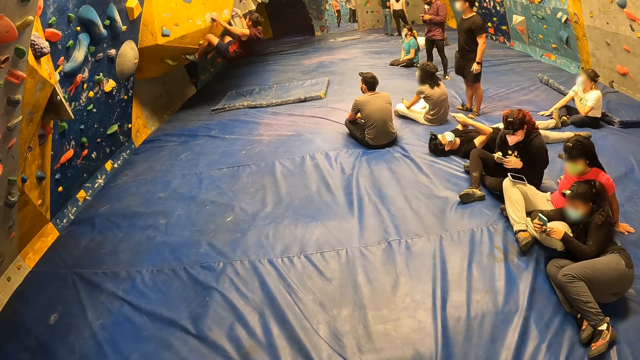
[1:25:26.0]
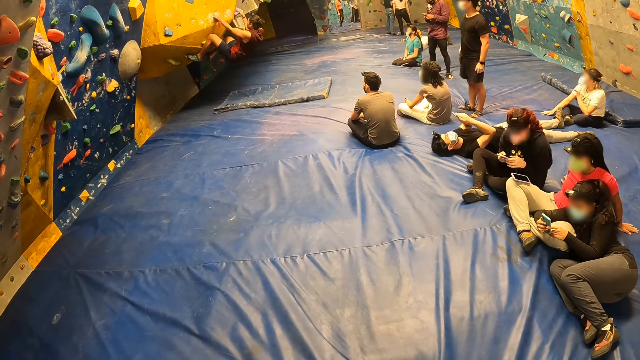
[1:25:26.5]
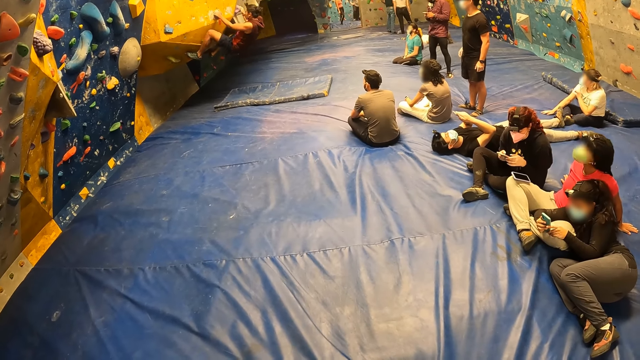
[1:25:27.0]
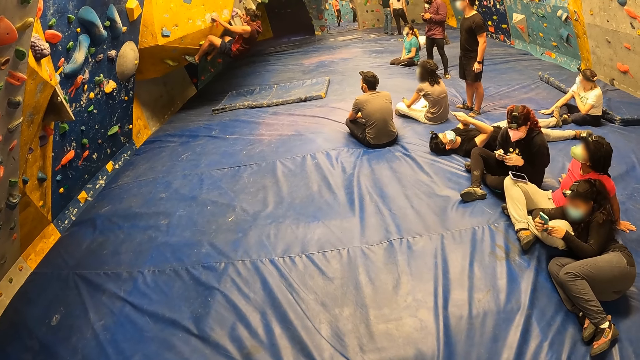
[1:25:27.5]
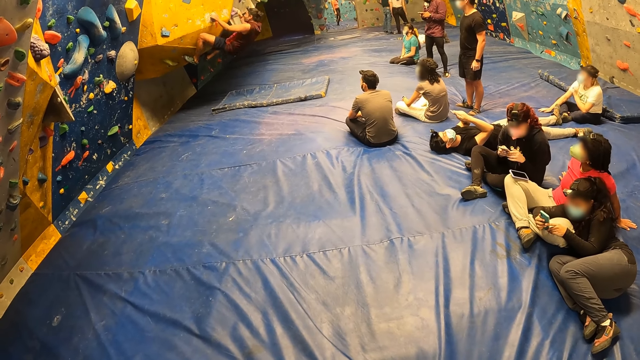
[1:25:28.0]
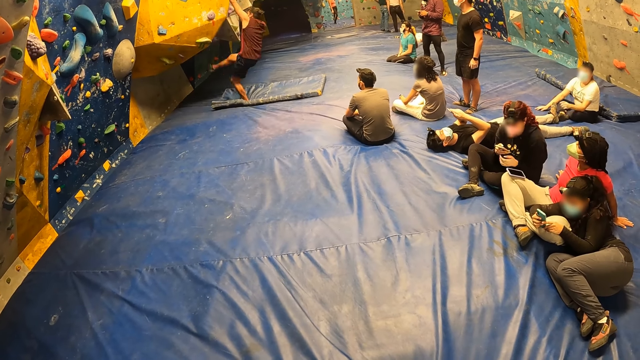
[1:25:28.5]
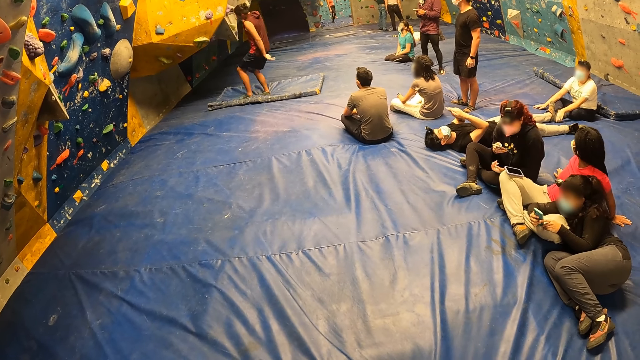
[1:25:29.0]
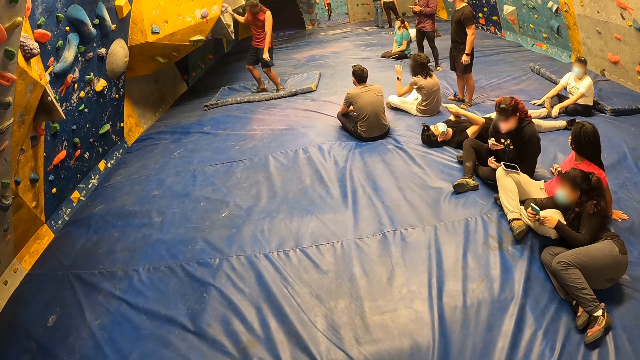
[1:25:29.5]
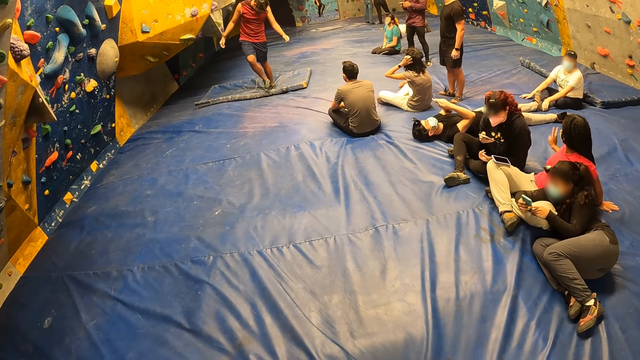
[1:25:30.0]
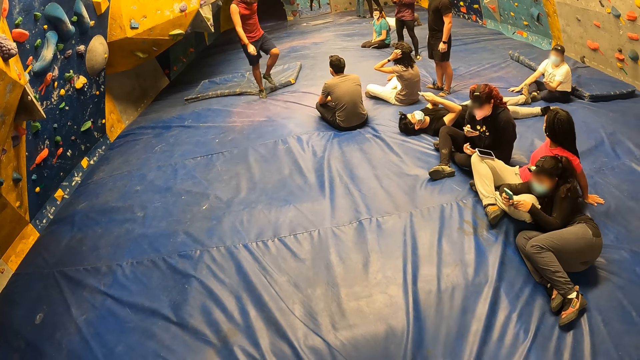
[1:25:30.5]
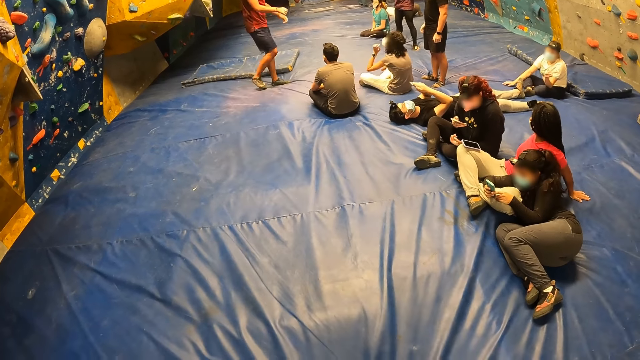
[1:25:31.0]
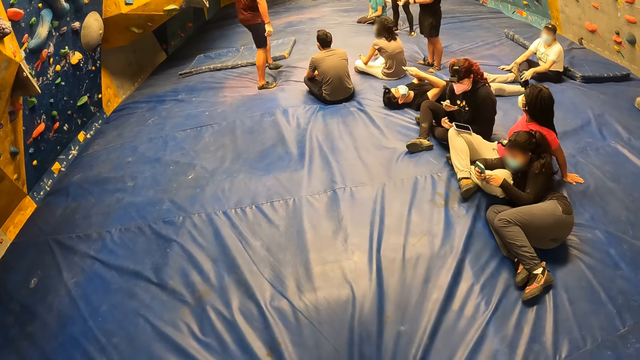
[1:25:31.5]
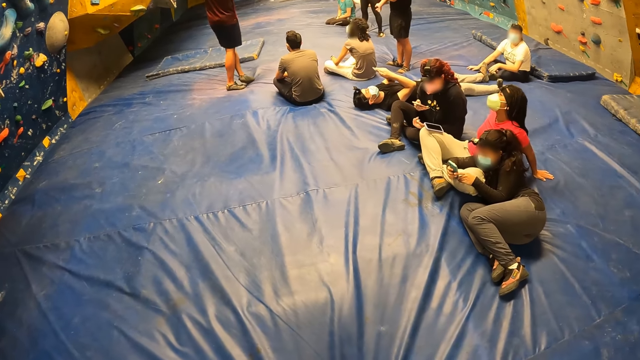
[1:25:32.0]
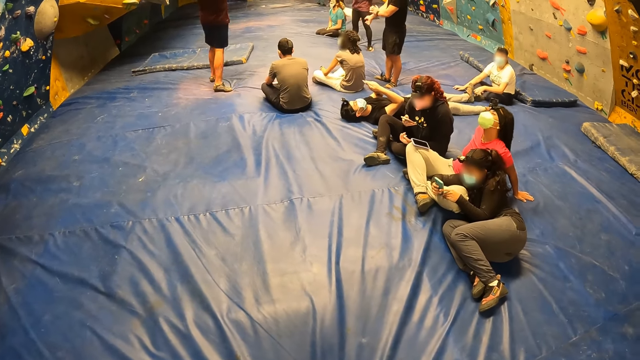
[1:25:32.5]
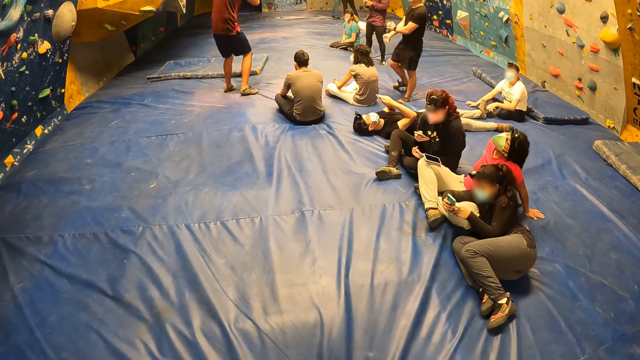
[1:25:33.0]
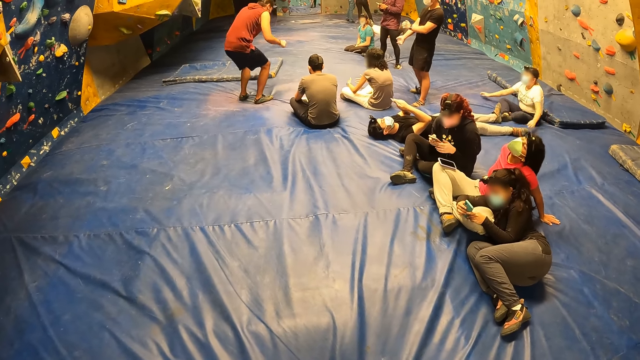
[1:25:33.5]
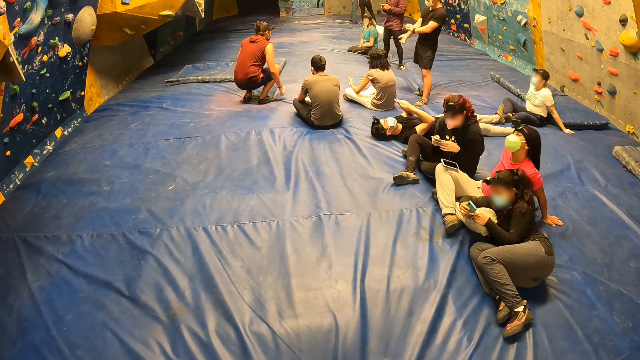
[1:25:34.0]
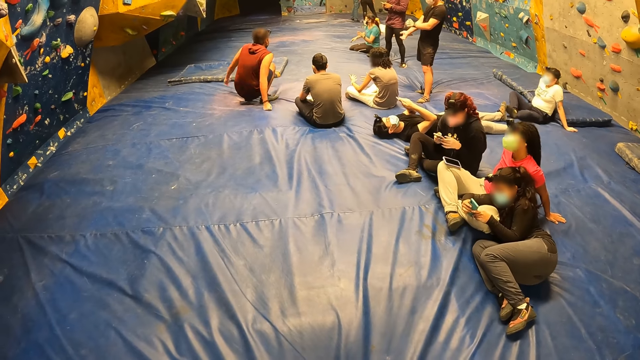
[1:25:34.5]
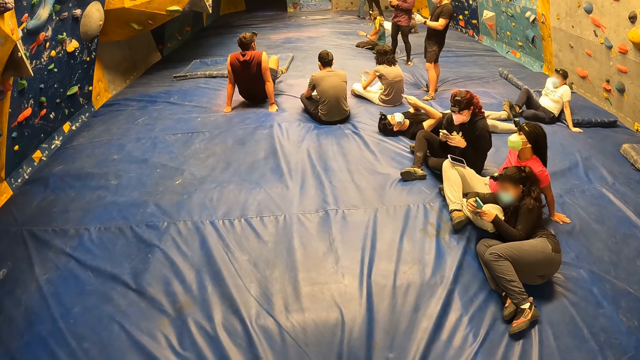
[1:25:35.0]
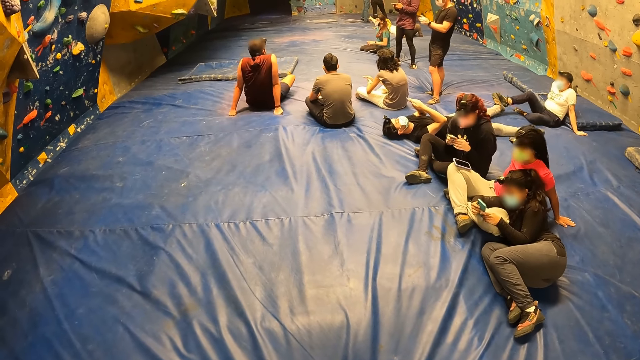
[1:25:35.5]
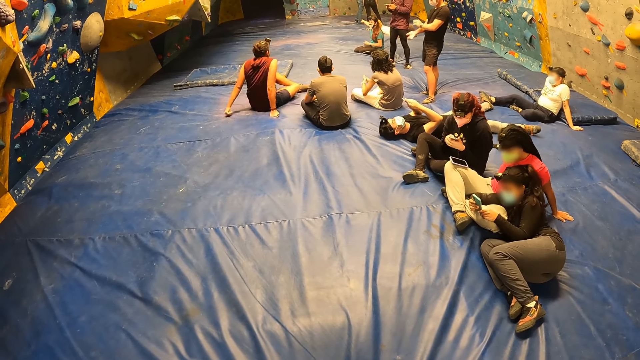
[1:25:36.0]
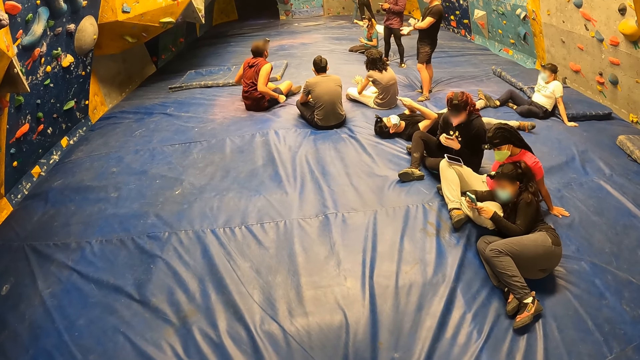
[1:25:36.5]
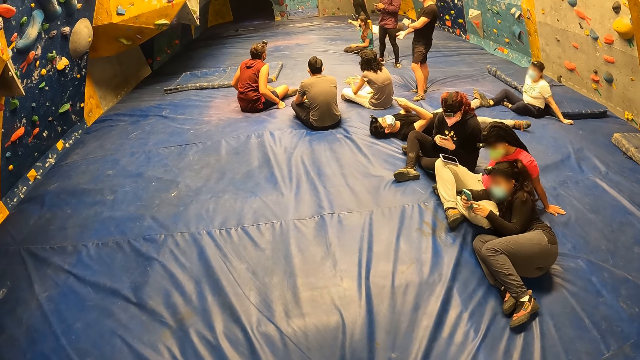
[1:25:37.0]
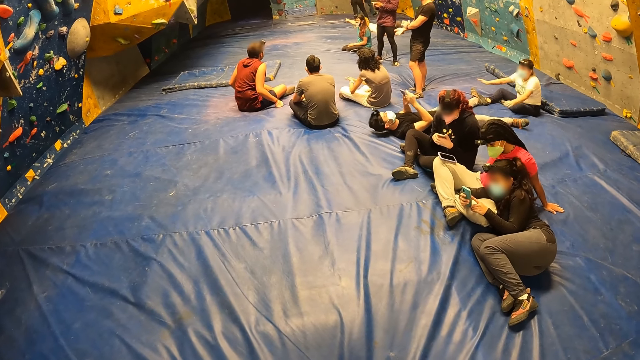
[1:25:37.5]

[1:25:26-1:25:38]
The man drops to the crash pad from the climbing wall. A woman makes a peace sign with her right hand to another woman. The other woman makes a peace sign with her left hand to the first woman. The first woman stretches her neck side to side.

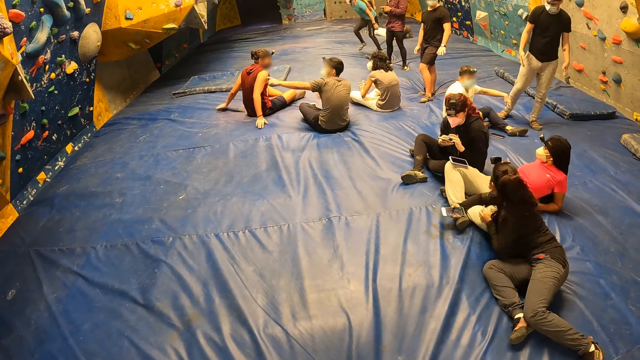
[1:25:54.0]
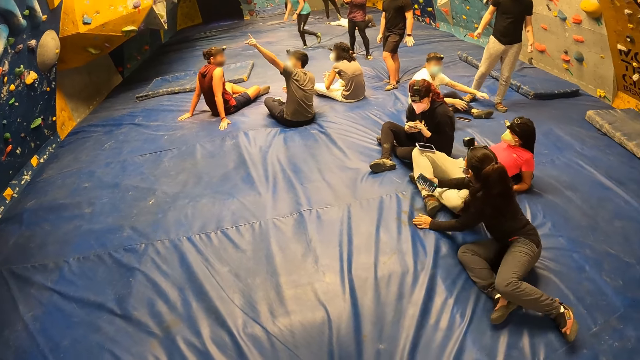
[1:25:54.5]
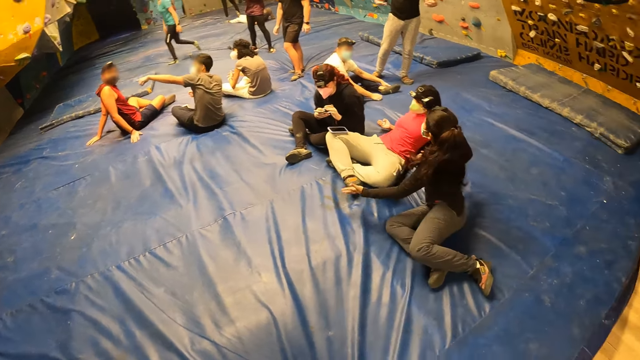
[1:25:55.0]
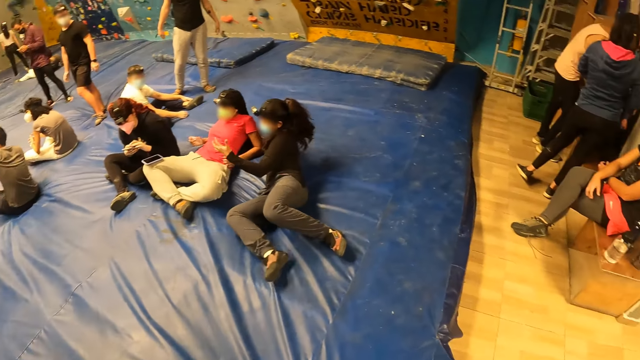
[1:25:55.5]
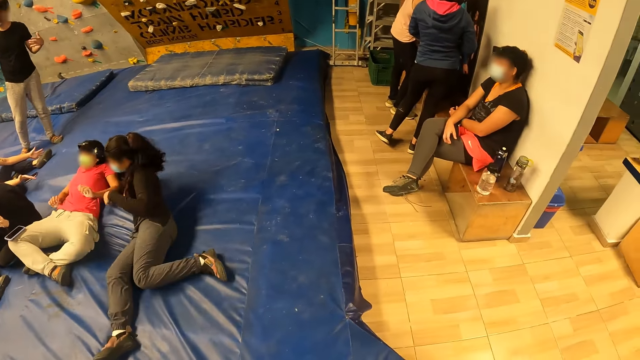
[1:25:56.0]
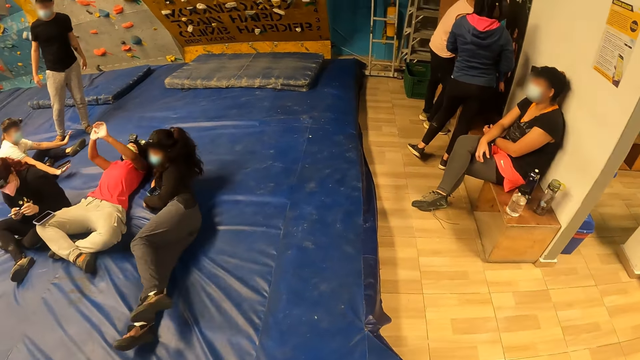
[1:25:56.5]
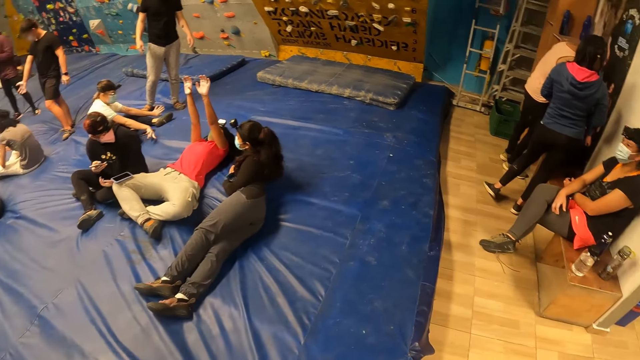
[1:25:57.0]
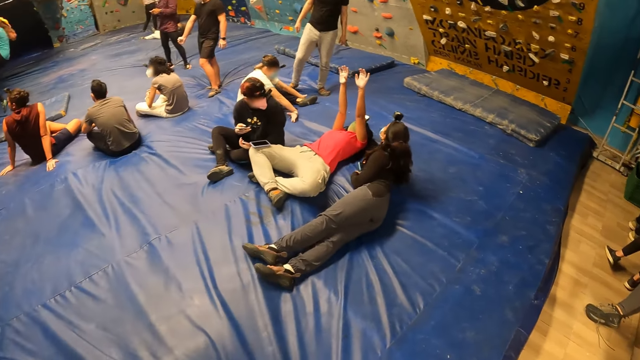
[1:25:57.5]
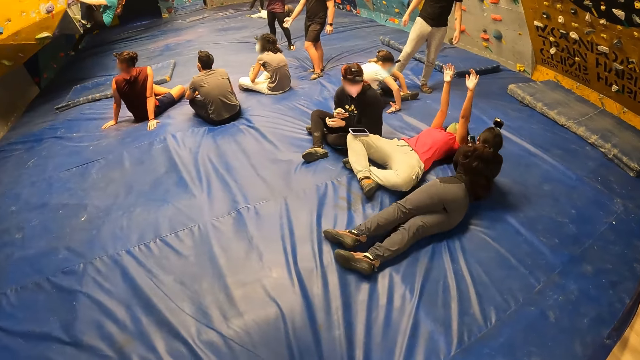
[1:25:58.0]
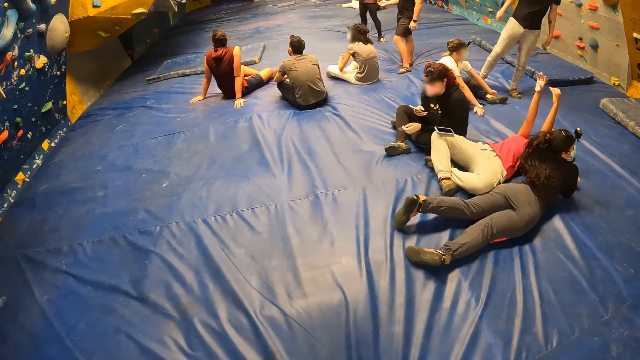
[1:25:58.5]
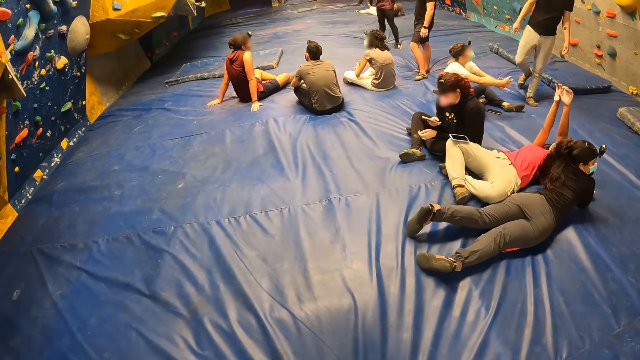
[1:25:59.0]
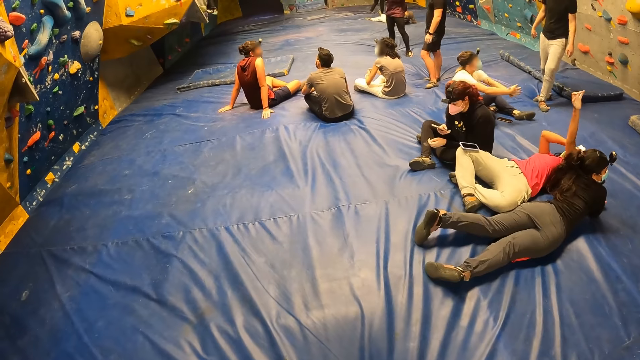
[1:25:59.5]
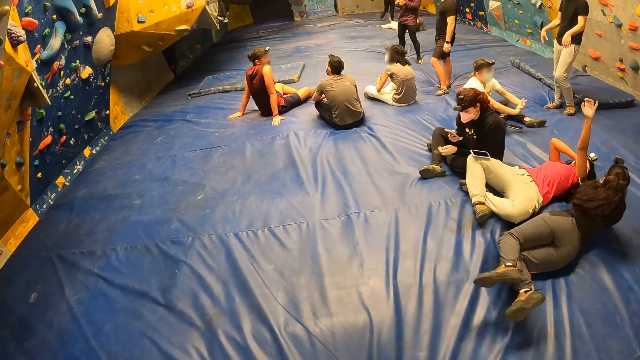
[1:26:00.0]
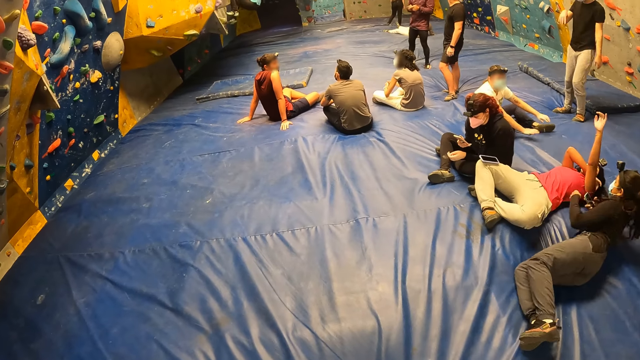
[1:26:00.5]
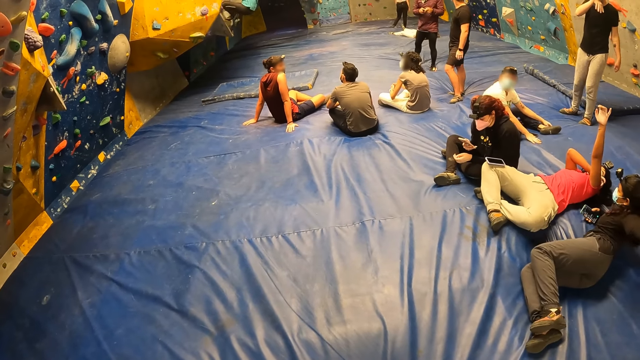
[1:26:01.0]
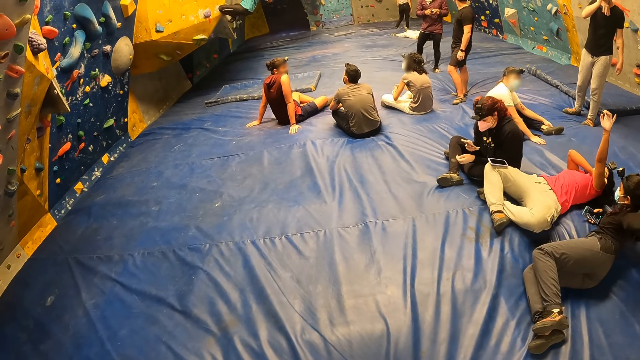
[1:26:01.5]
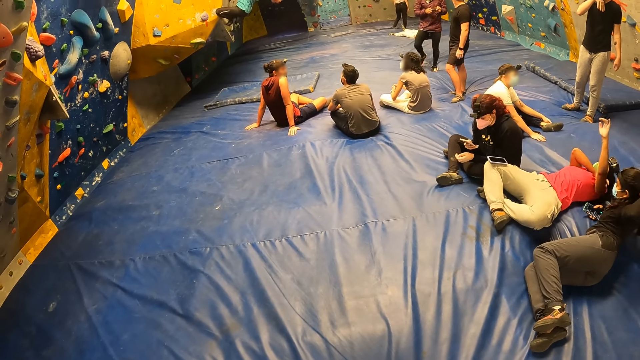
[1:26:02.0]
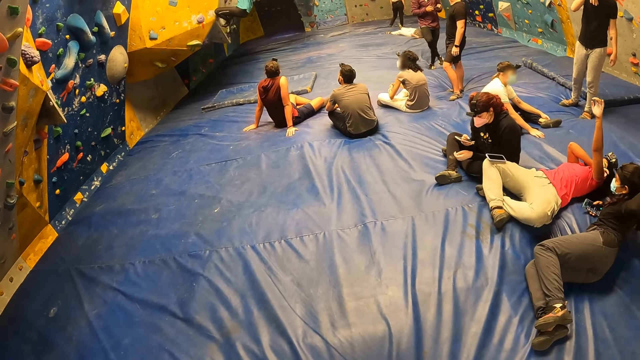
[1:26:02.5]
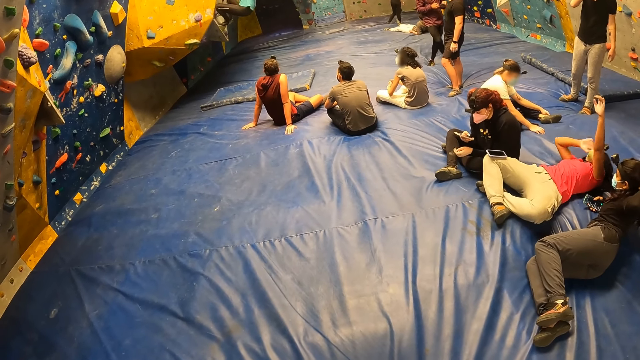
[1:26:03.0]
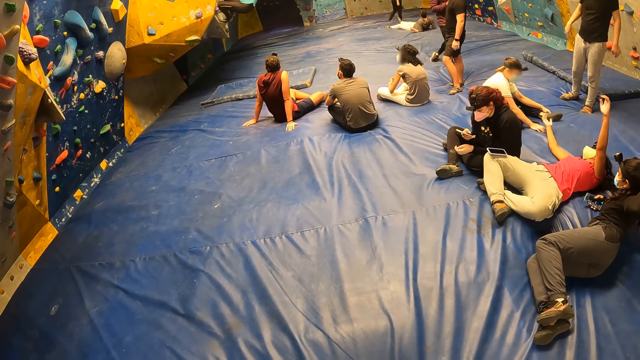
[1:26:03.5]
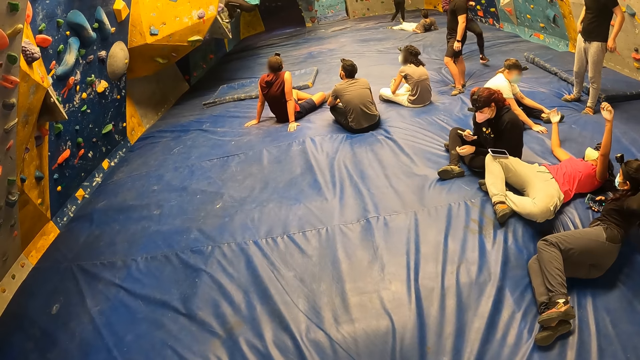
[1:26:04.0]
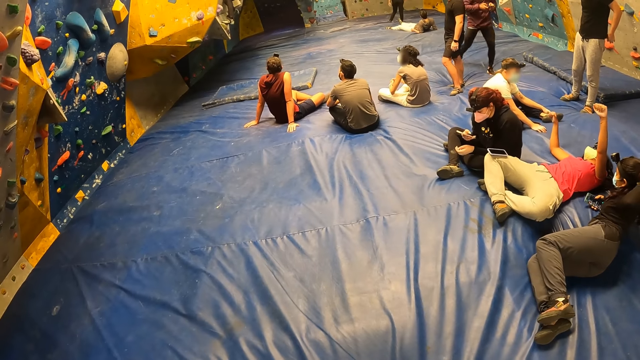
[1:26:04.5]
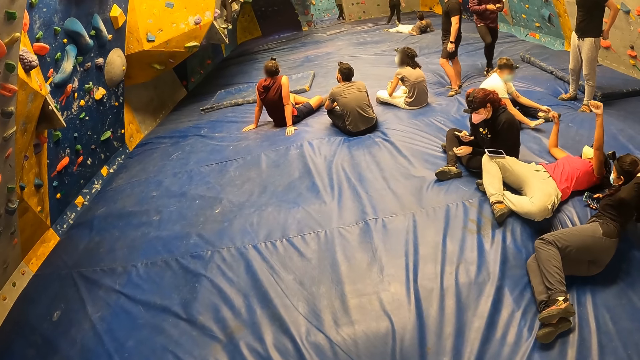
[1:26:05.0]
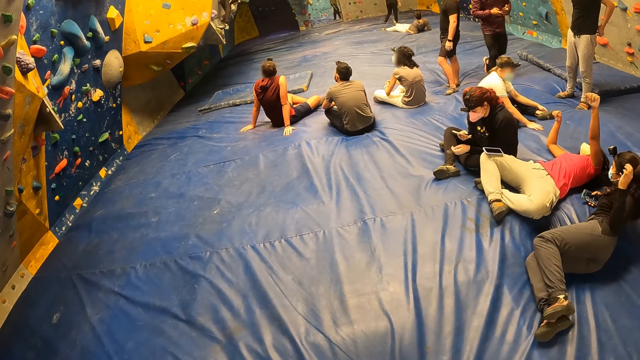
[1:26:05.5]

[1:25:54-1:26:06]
The camera wearer looks aside. They move around.
